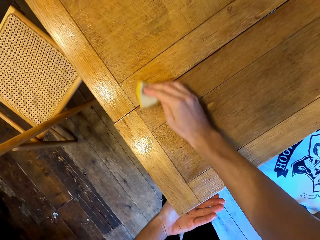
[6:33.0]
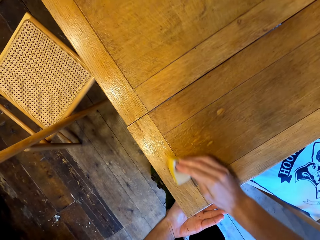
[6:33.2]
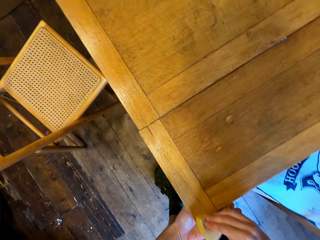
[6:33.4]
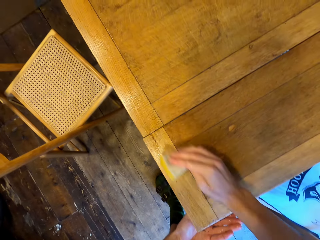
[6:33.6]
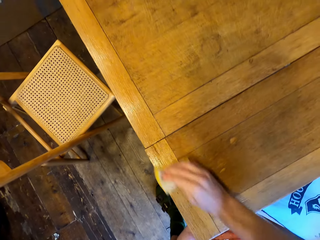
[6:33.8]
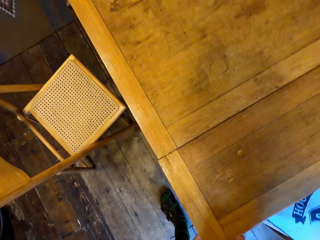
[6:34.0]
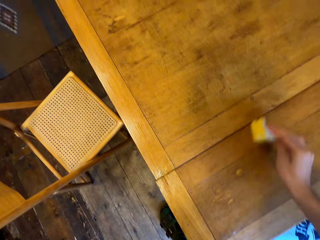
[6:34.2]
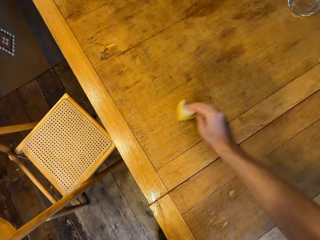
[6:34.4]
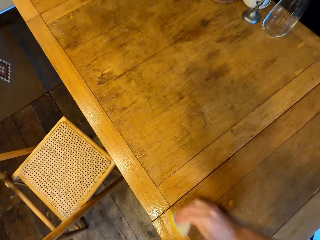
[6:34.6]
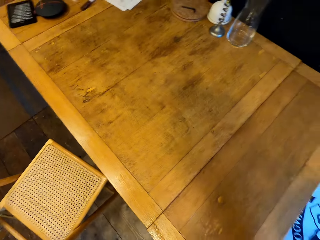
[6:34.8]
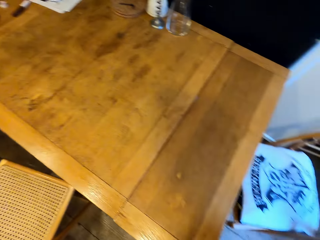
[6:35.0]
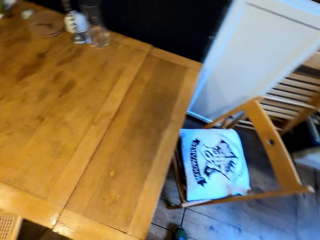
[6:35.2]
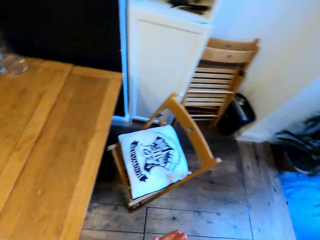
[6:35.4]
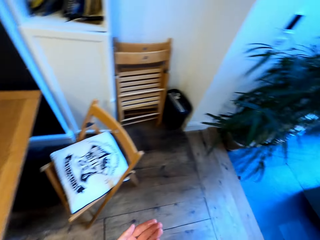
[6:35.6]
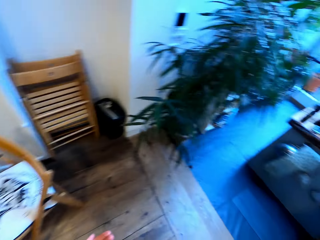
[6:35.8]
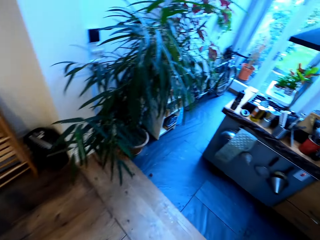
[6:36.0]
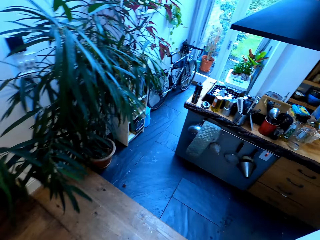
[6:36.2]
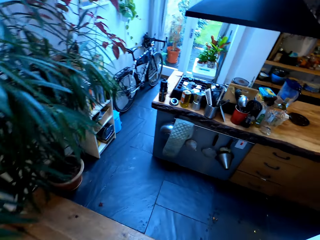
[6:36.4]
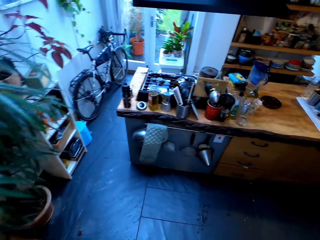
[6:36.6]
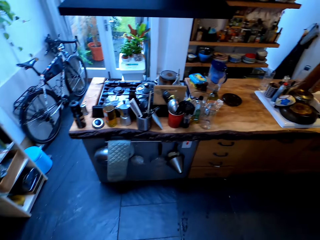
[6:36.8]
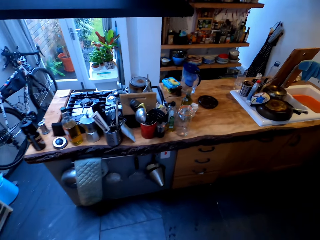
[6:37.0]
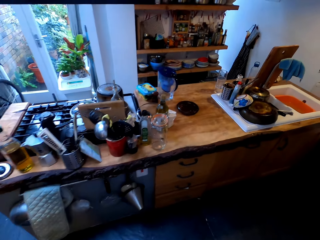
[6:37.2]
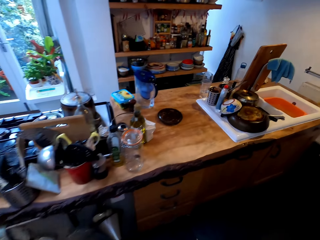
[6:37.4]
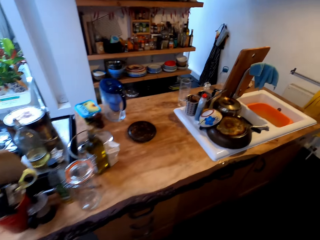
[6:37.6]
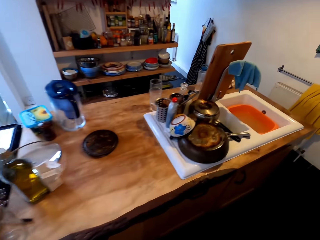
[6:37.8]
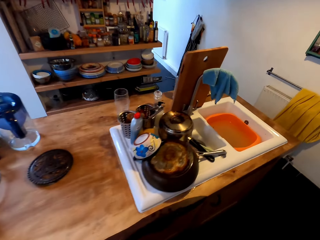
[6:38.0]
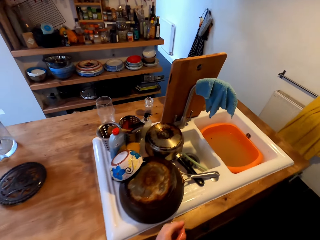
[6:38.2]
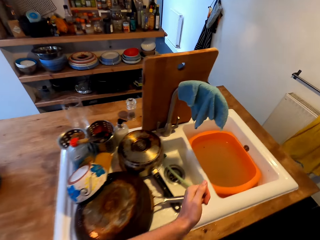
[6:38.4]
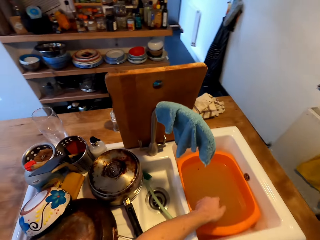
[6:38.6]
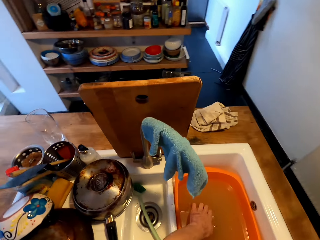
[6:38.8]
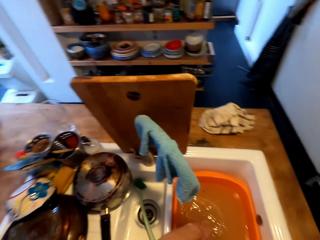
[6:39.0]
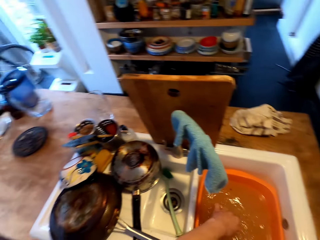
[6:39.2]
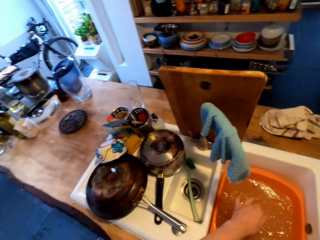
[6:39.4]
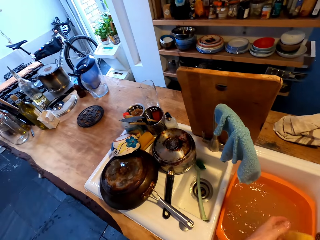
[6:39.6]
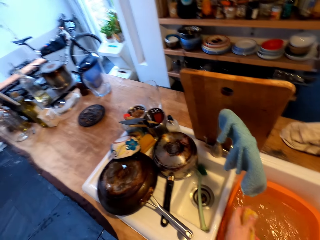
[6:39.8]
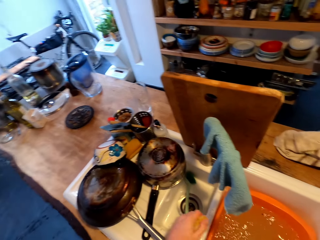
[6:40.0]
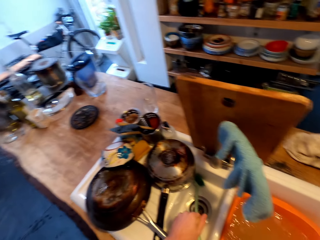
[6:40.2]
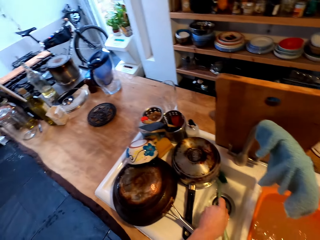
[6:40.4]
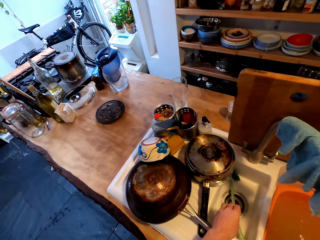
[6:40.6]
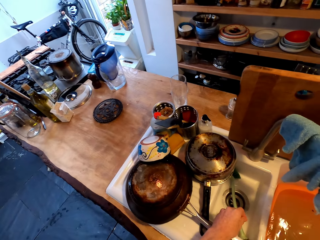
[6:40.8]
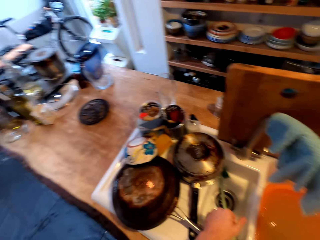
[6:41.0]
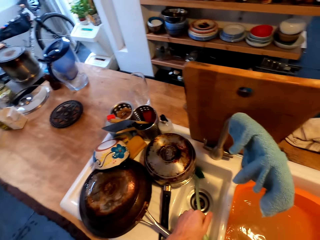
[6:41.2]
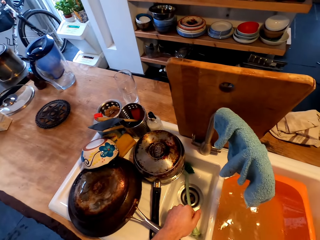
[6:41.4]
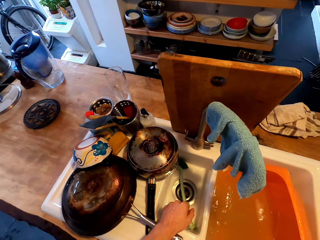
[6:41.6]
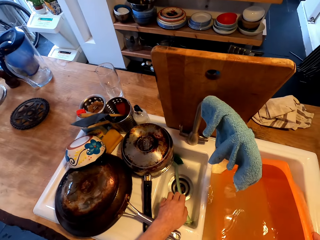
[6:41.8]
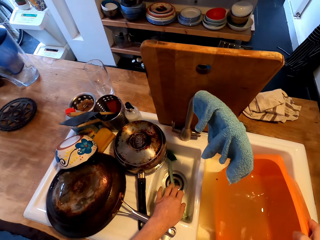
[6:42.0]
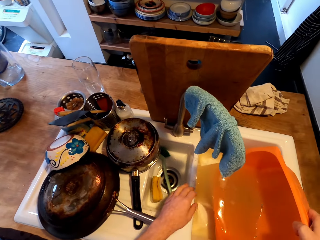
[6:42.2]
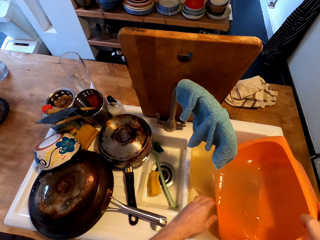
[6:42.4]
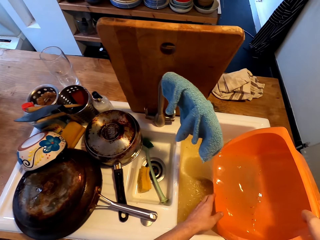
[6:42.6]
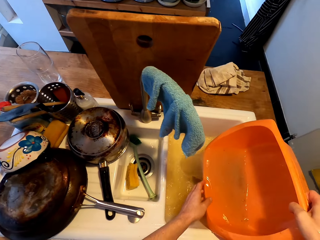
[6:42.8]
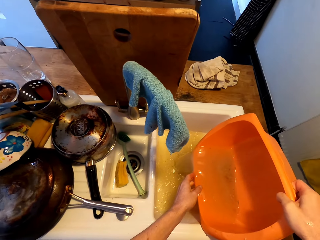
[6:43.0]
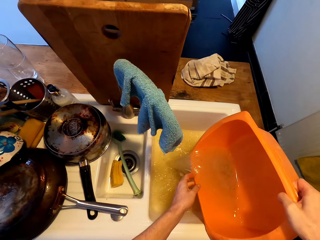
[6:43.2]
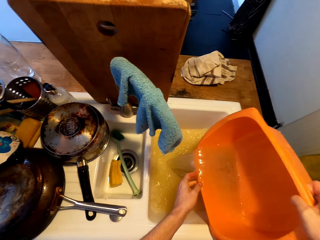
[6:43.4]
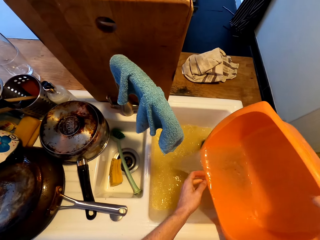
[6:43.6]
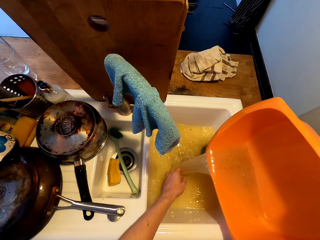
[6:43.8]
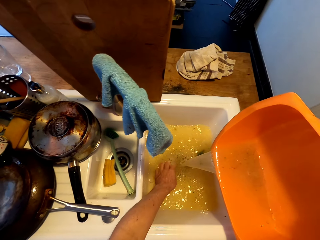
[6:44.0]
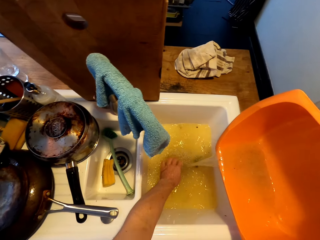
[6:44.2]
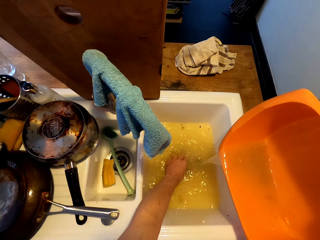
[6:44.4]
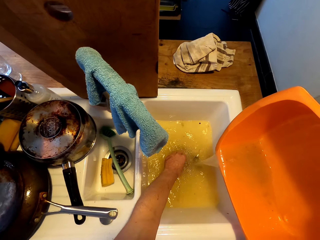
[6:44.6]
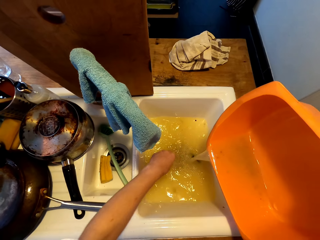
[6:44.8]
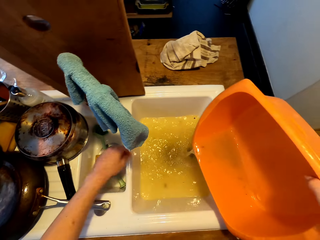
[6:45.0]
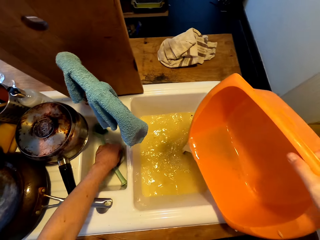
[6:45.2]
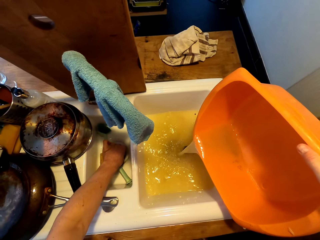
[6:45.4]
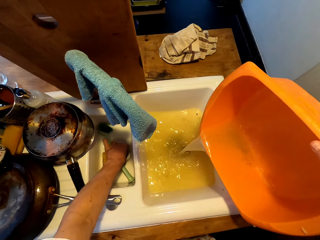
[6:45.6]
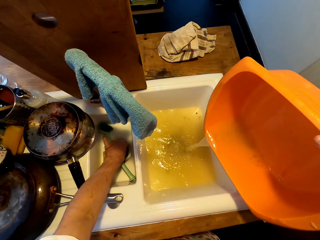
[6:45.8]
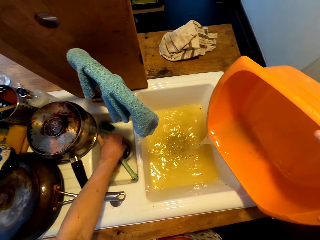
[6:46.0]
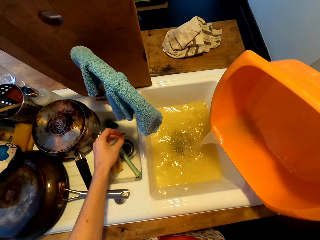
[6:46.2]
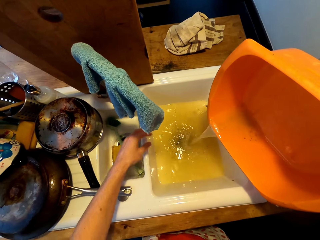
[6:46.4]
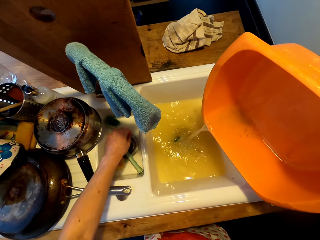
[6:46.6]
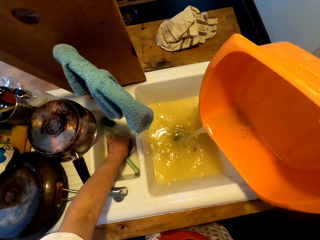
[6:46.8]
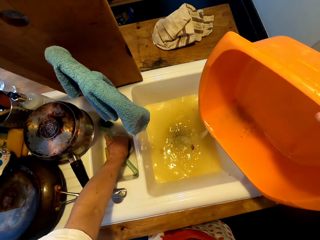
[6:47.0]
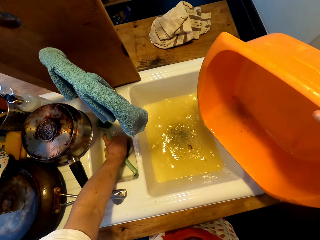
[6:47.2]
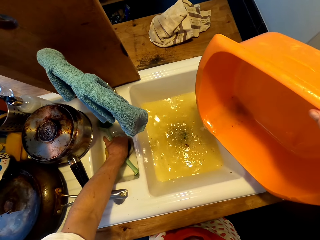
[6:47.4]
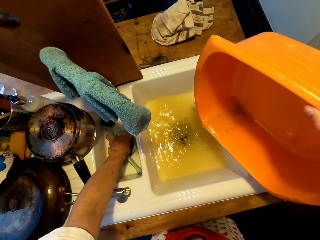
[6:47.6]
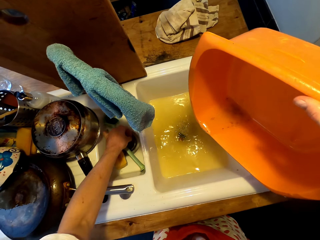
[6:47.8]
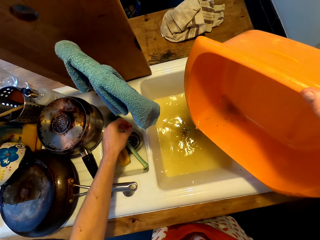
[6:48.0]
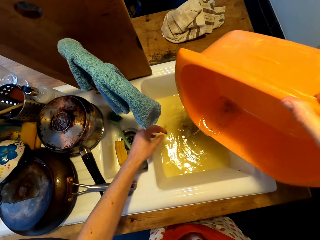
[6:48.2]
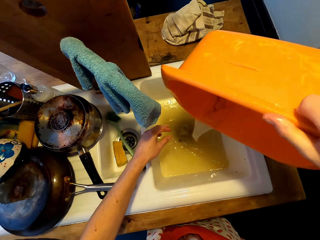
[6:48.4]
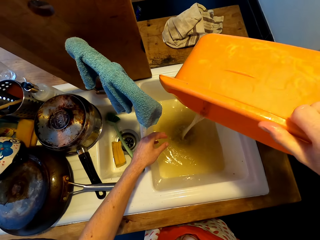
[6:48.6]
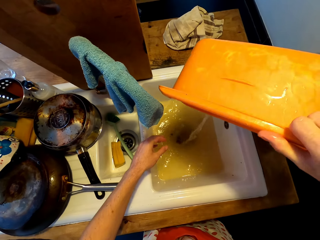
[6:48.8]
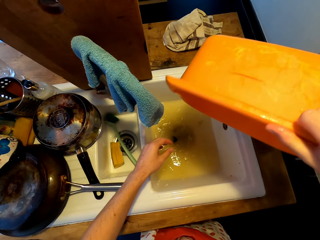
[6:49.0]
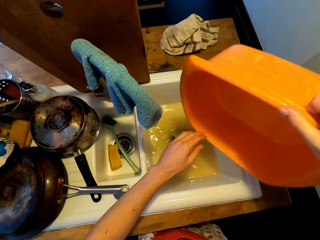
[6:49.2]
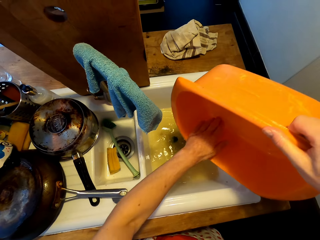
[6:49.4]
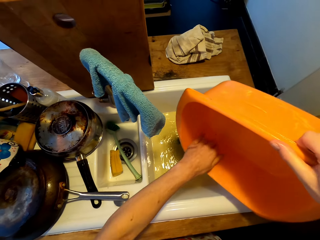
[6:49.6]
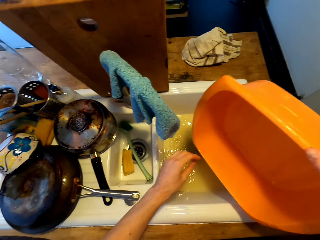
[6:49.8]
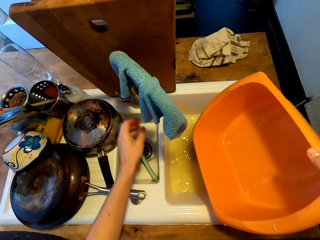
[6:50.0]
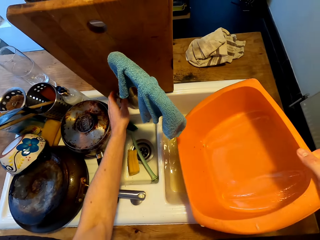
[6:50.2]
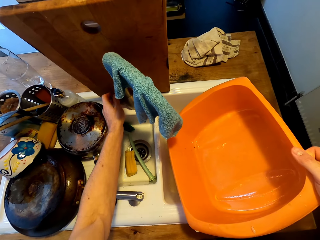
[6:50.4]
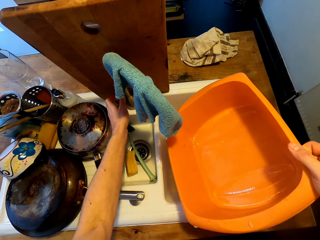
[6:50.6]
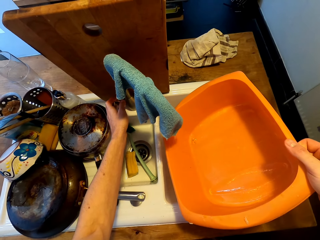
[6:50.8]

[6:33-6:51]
The camera wearer walks on the floor. She washes her left hand in the basin in the sink. She touches water. She pours the water in the sink. She picks up something from the sink. She pours the water in the sink.

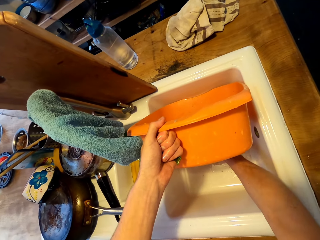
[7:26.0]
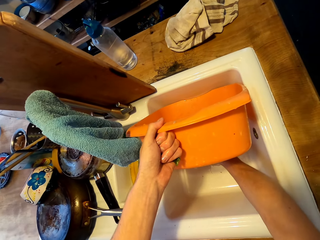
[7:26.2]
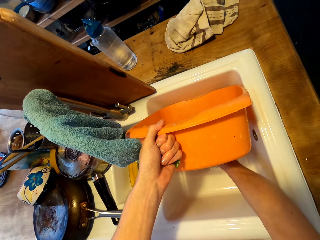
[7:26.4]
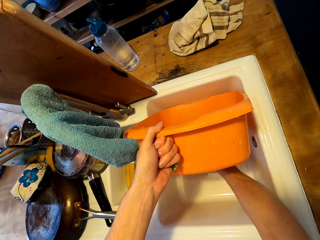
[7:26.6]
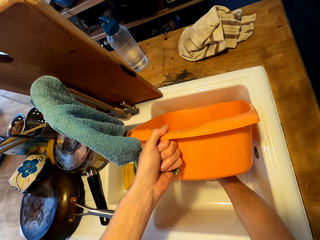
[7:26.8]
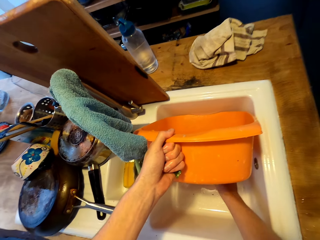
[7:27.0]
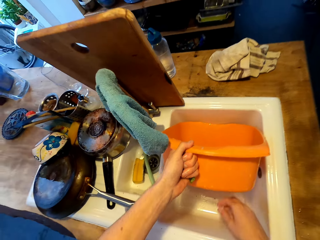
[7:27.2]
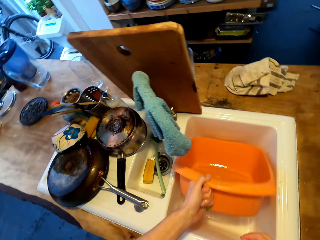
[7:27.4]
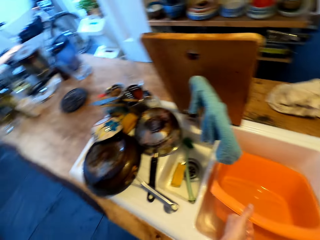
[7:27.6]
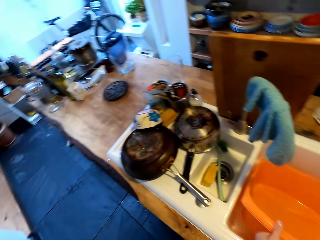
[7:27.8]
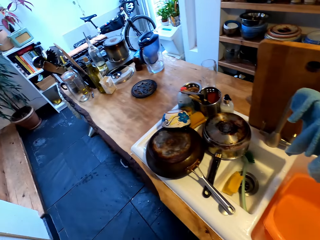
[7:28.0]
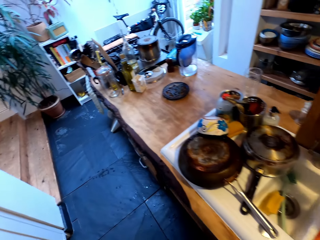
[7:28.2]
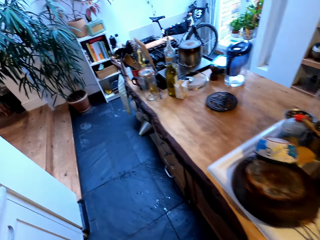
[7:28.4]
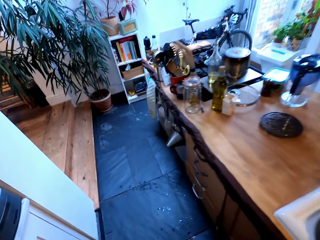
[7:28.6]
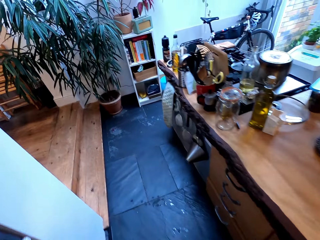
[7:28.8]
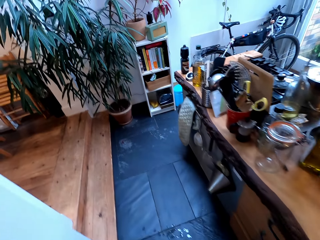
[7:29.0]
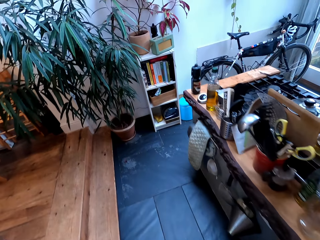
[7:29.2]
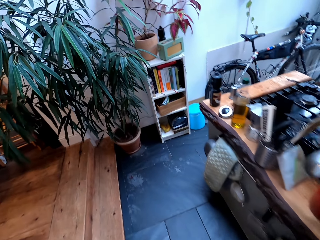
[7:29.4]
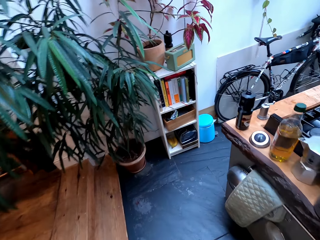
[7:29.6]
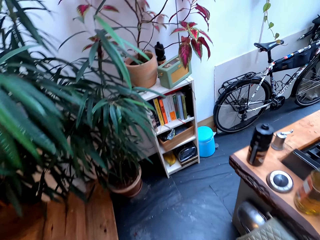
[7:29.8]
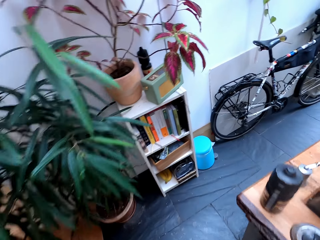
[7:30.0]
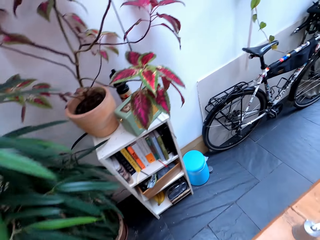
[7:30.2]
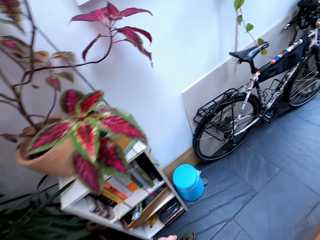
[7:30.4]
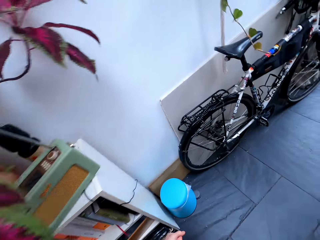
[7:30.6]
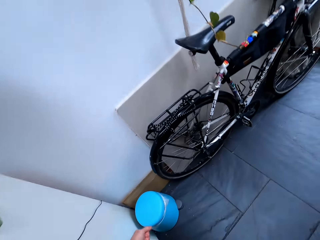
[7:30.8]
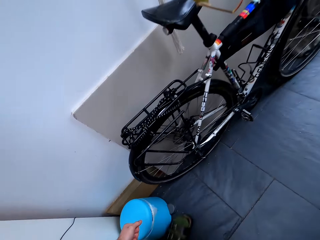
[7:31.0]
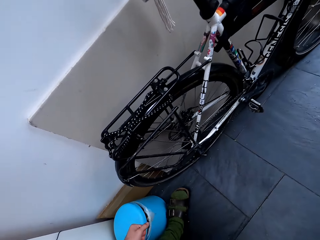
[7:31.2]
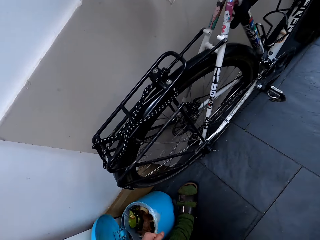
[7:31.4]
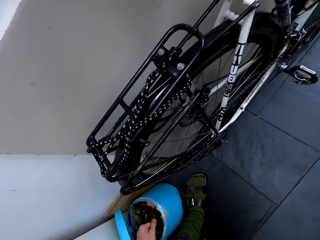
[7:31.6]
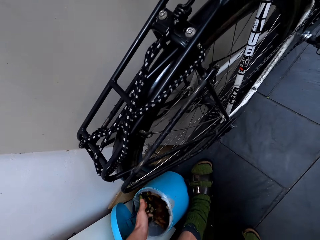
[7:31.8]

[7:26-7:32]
The camera wearer puts down a basin. They walk on the floor.
